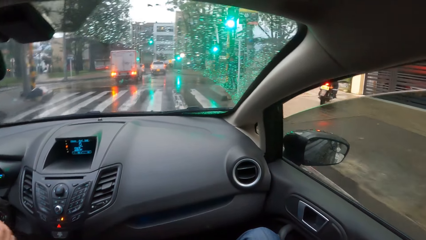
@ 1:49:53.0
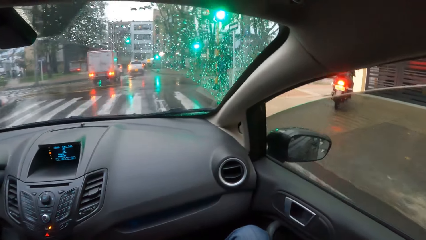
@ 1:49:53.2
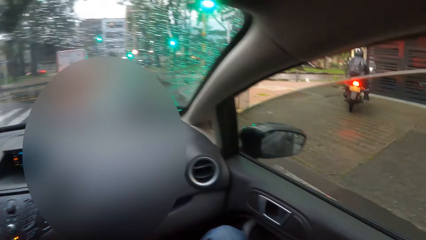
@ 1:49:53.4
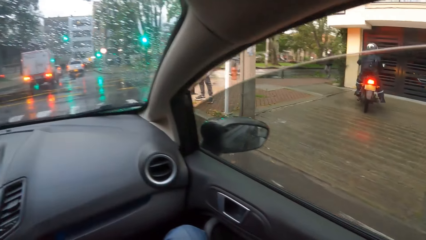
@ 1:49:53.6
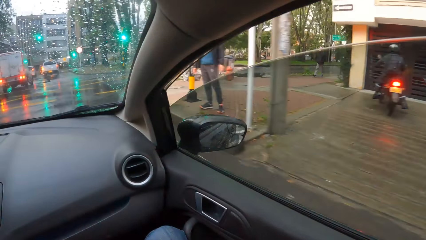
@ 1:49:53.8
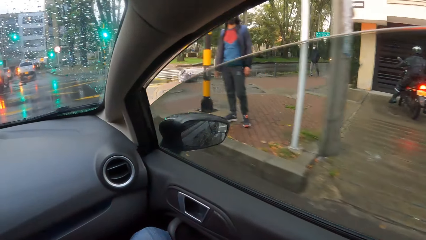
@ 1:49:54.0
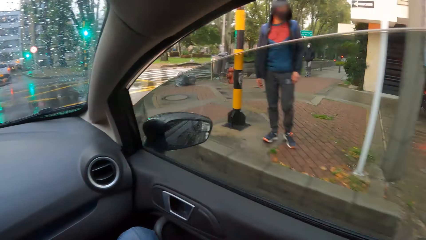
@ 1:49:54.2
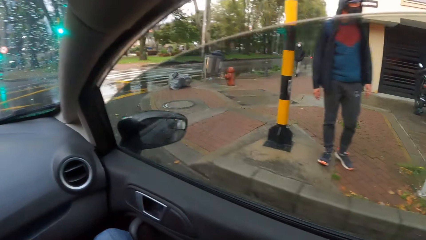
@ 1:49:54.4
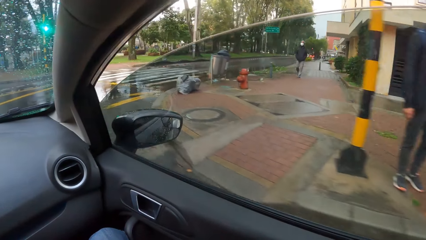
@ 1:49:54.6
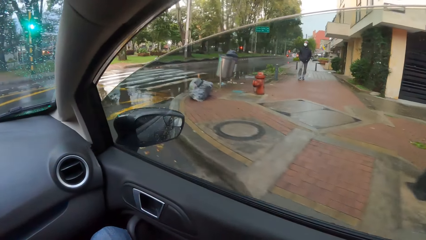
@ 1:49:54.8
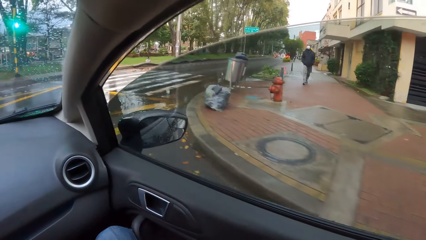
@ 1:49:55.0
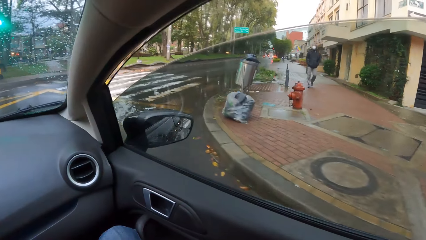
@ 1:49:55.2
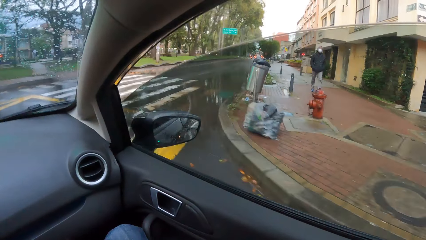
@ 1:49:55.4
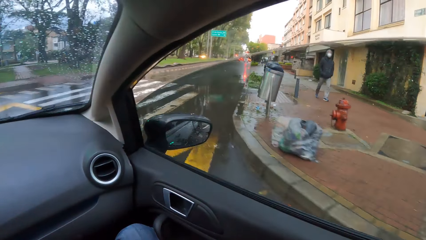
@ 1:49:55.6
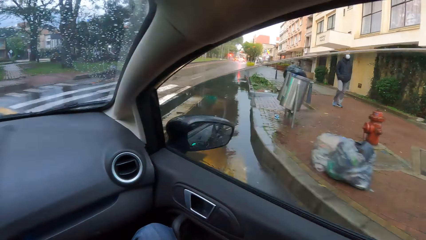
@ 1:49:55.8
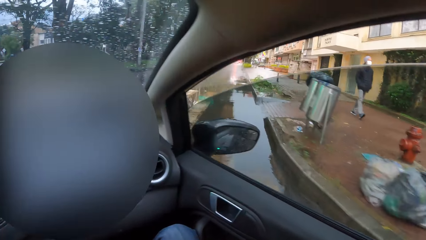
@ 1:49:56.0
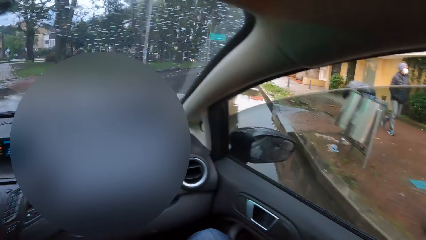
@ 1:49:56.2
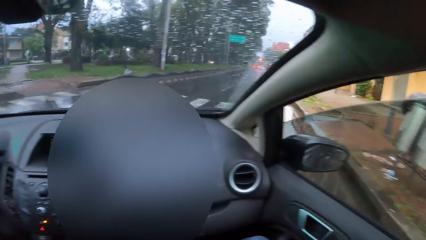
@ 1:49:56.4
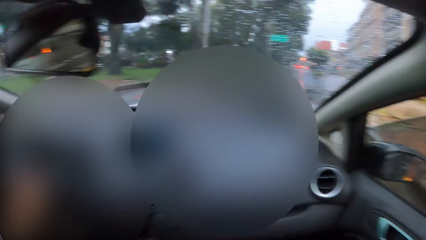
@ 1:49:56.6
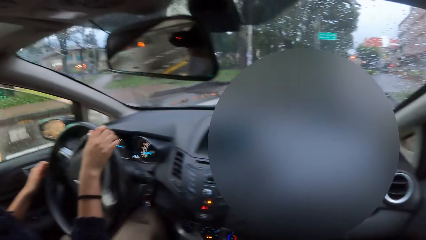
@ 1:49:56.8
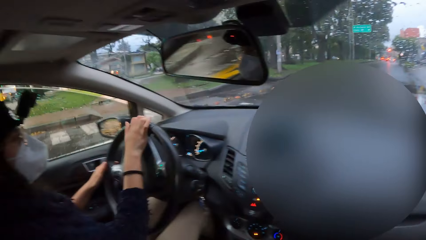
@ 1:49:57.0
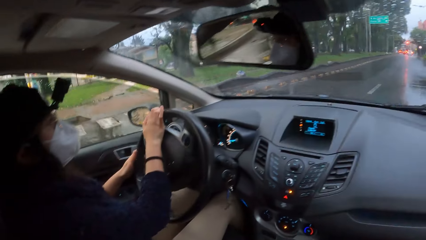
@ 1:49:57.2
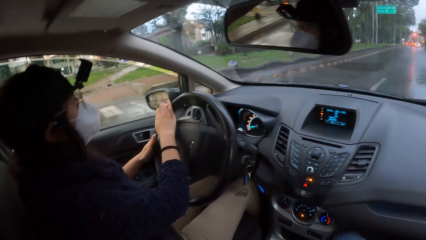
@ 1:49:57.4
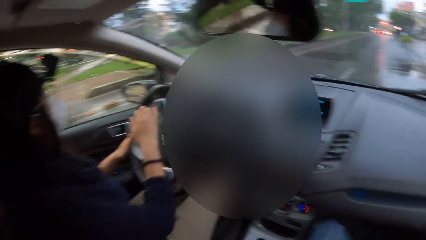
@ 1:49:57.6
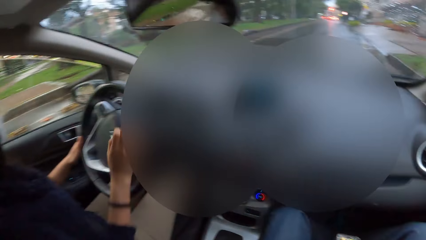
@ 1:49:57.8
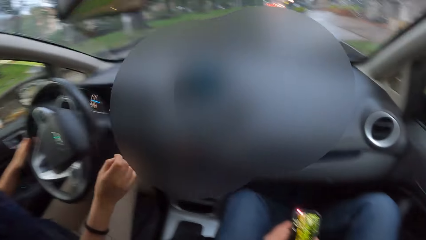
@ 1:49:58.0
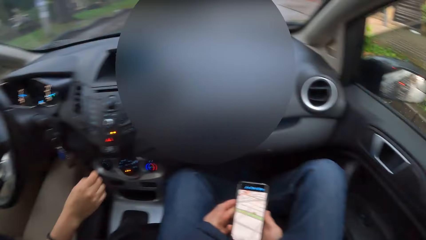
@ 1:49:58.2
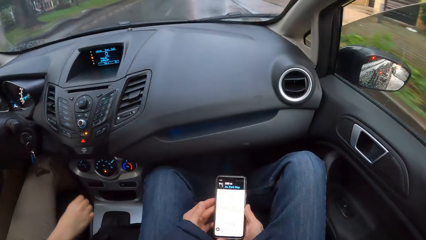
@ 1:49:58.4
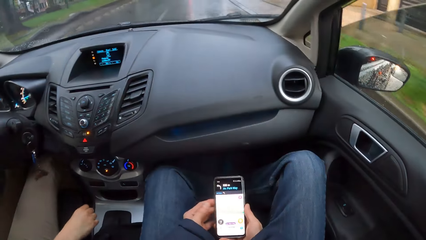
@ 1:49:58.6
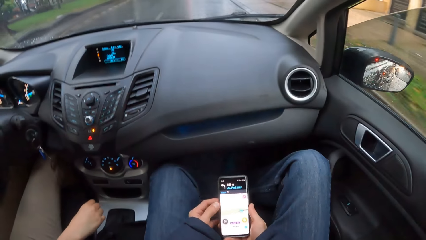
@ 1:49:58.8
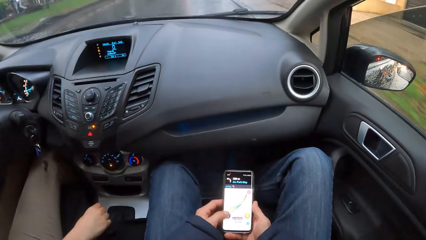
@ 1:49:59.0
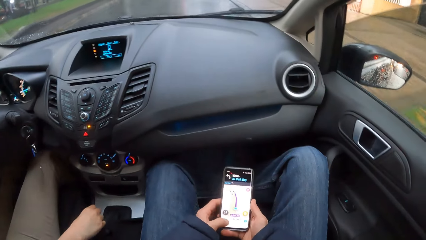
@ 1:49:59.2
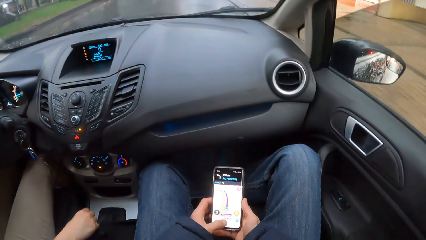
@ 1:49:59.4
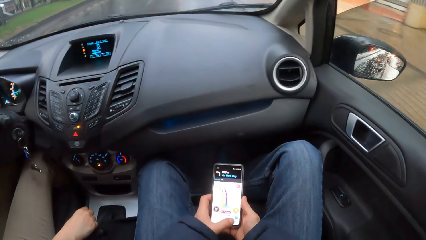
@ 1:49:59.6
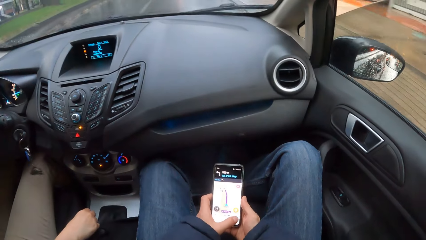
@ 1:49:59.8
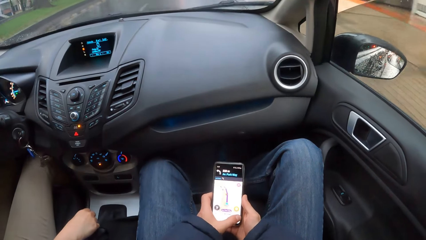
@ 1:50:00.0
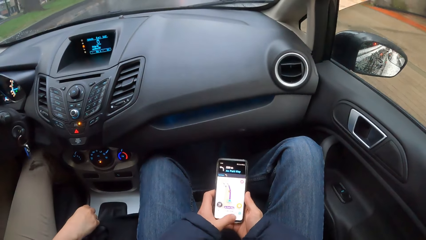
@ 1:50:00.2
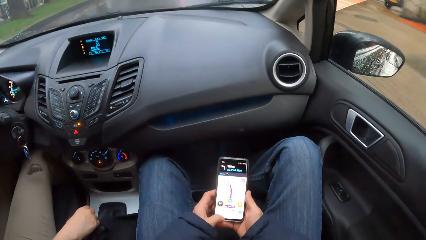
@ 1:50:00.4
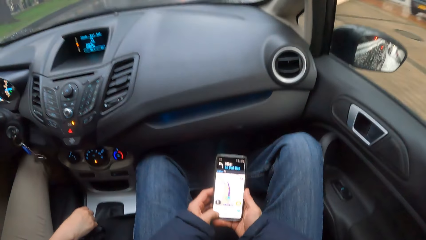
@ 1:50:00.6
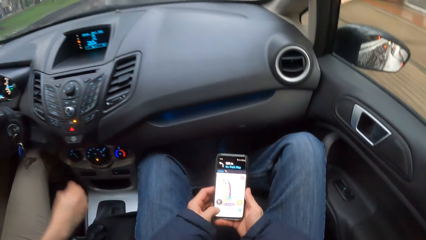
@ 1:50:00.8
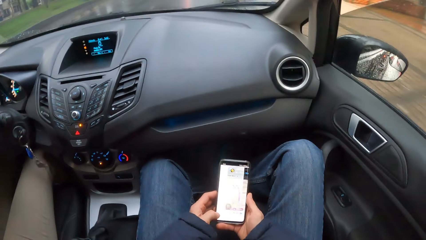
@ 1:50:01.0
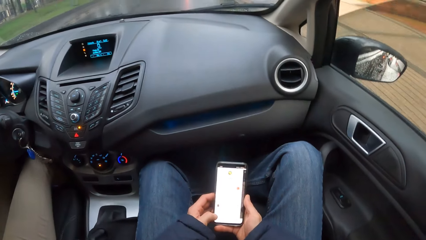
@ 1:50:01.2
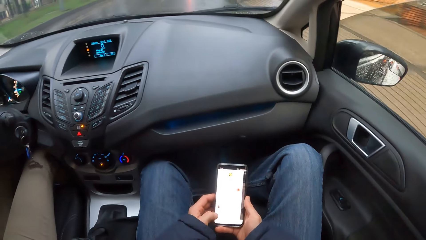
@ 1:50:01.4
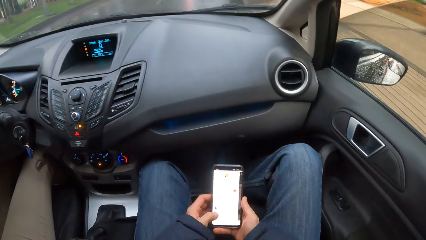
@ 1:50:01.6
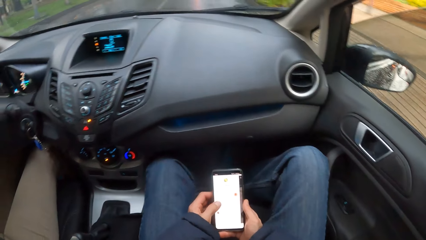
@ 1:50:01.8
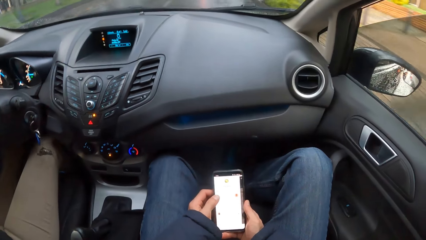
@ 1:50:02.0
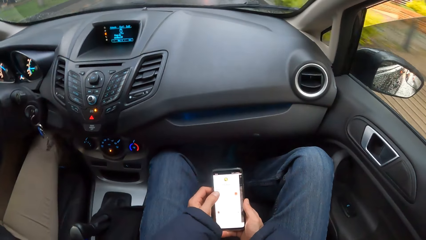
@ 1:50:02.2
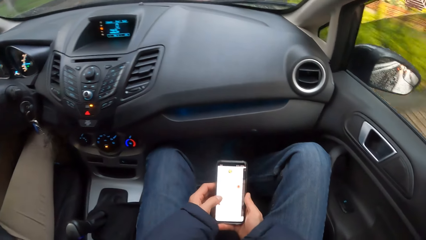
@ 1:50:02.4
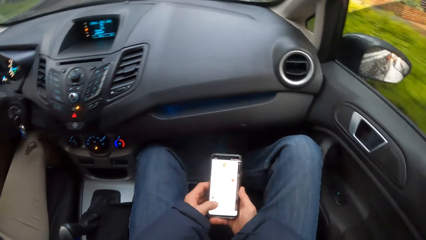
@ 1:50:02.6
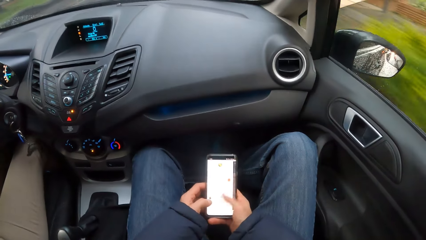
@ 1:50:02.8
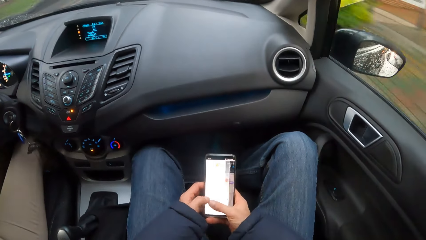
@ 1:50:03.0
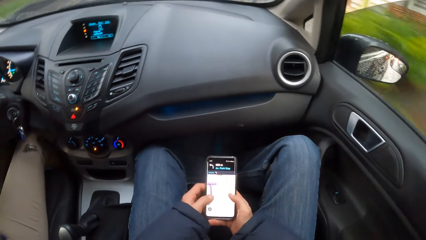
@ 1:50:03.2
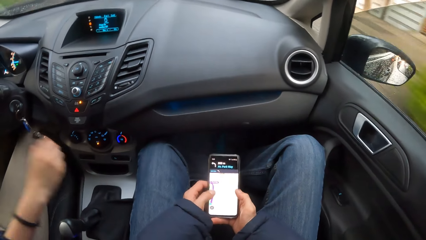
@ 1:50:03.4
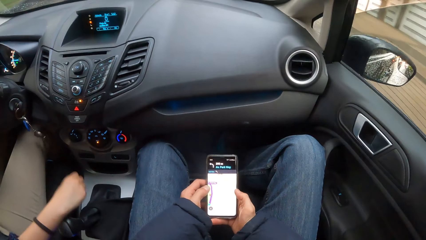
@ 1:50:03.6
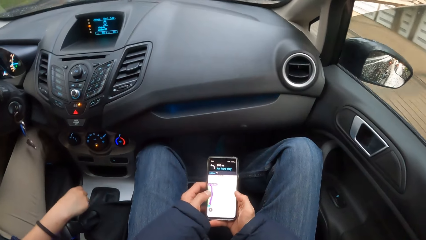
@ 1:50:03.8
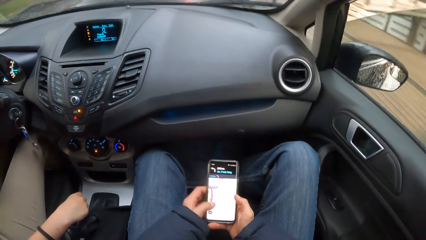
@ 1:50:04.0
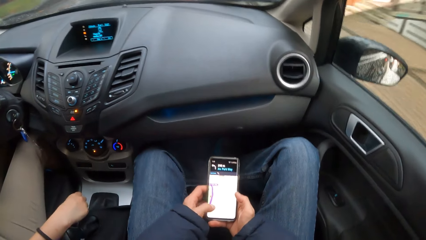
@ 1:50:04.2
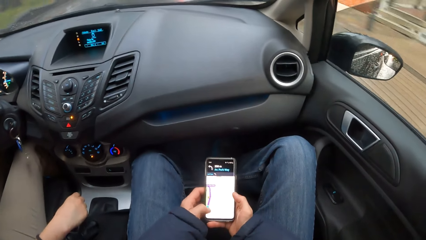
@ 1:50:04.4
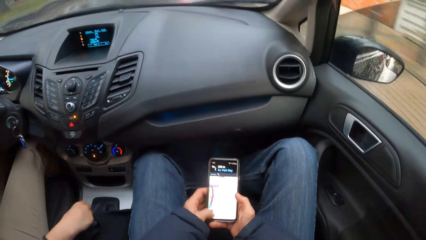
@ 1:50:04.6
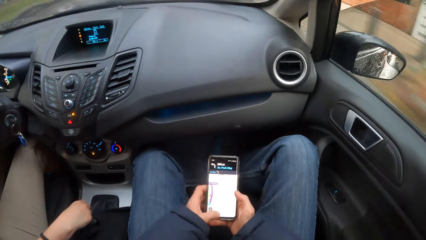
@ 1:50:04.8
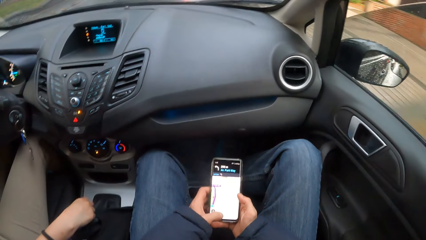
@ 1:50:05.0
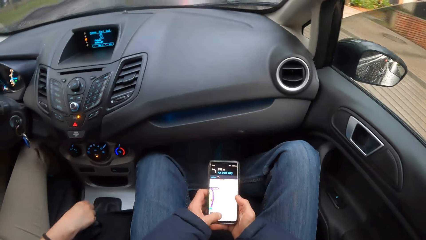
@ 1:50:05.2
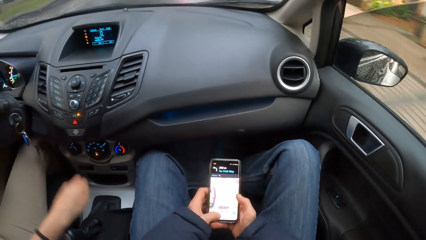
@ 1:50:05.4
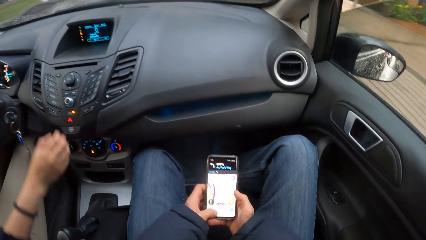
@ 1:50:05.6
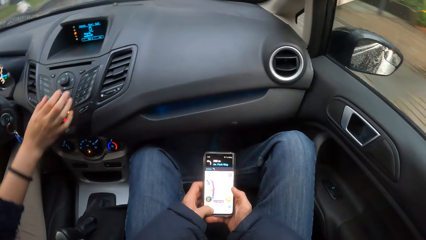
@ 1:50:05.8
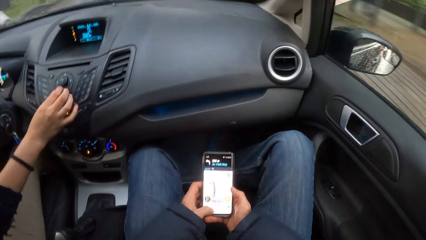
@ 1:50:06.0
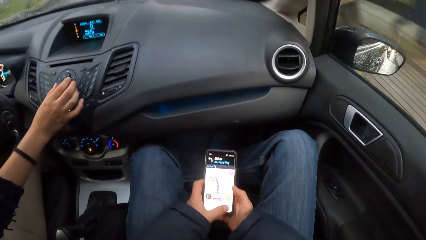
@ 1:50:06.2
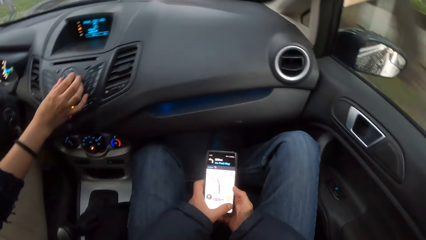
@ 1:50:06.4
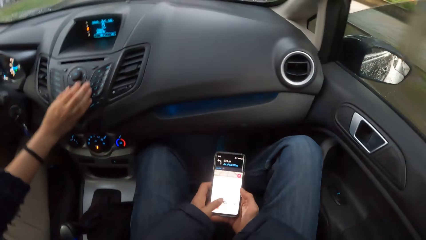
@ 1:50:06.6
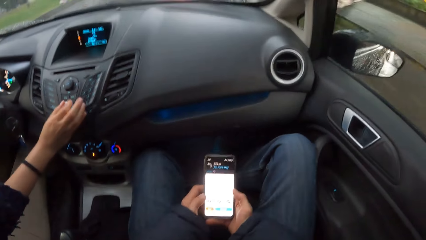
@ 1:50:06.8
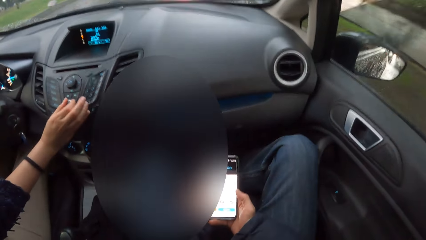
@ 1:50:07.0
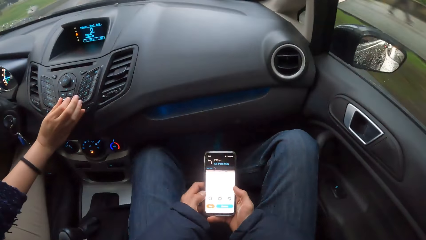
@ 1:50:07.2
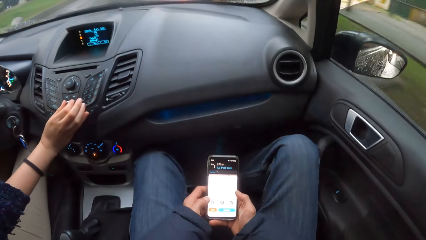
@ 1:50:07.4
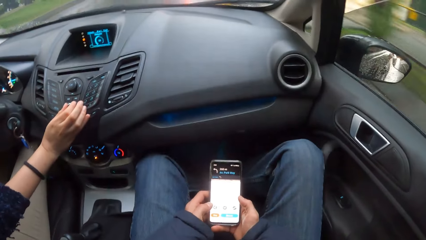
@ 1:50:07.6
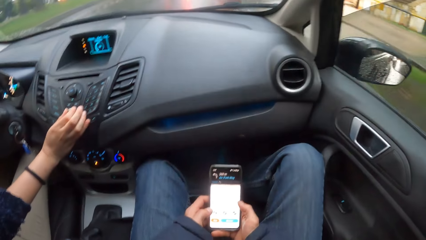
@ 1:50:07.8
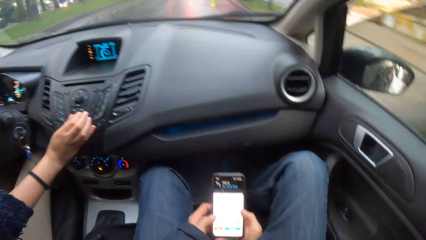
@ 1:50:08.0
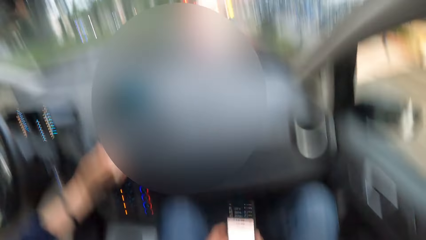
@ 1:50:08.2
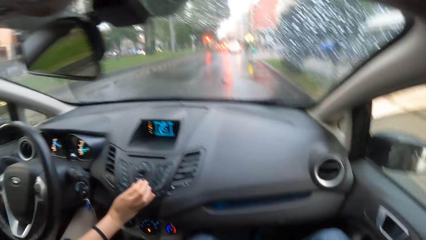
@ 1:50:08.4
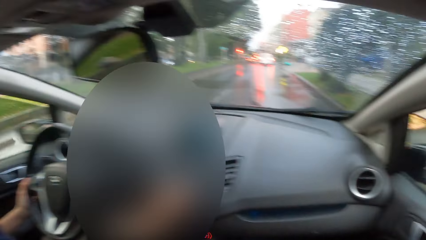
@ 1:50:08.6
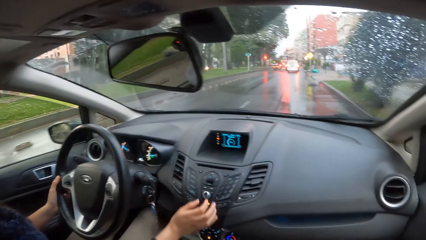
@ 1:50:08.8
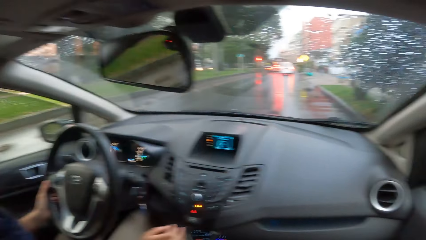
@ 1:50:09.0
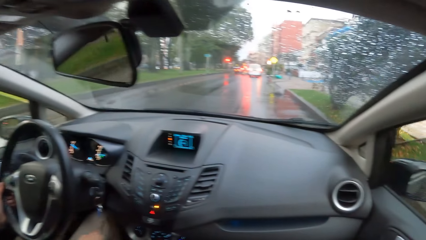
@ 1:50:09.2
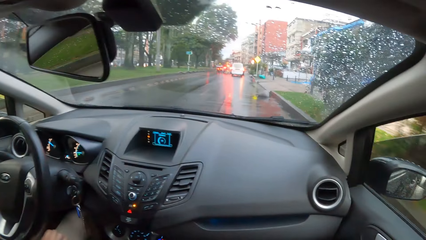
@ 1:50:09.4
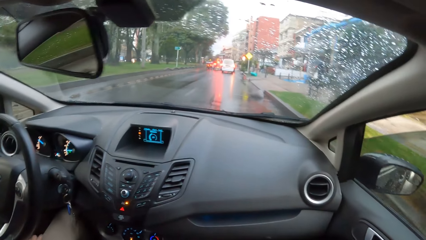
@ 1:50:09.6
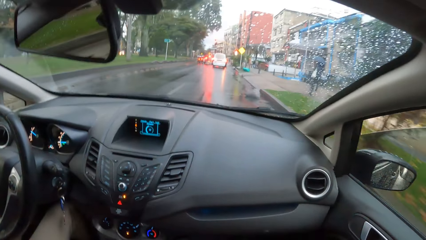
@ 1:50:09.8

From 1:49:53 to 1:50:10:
The camera wearer negotiates a corner. A woman drives the car with both hands on the steering wheel. The camera wearer operates the phone with both hands. The woman holds the gear in the car with her right hand. The woman operates the gear in the car with her right hand. The woman operates a stereo in the car with her right hand.
